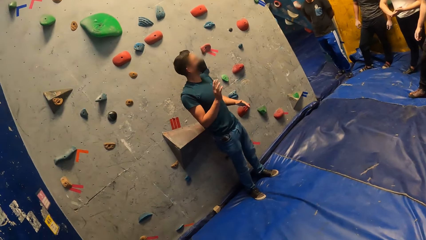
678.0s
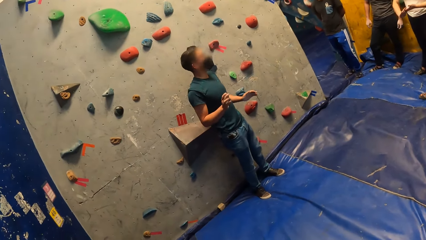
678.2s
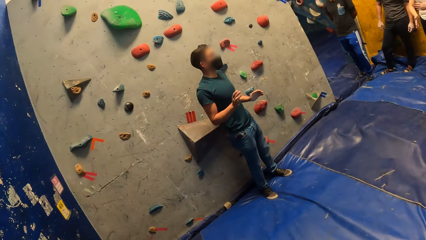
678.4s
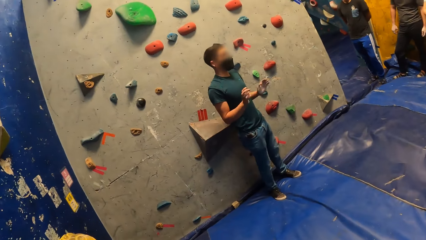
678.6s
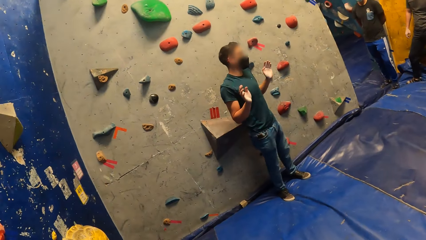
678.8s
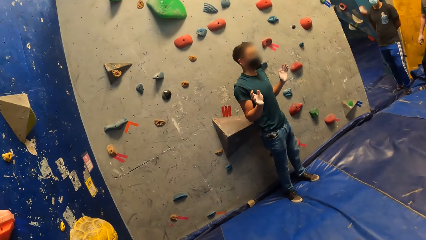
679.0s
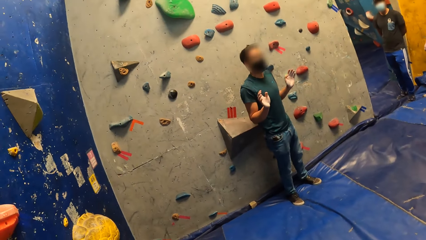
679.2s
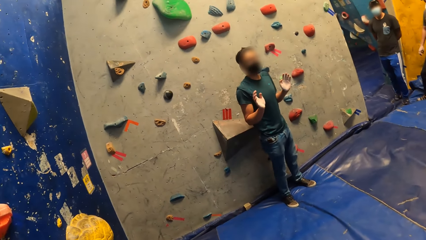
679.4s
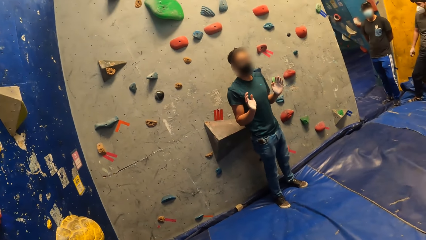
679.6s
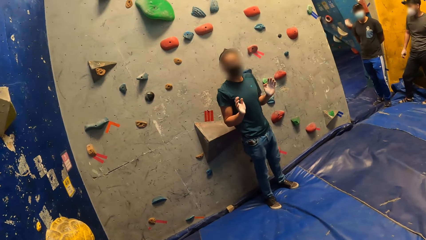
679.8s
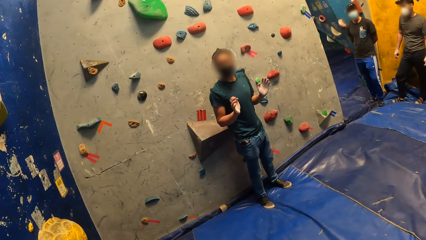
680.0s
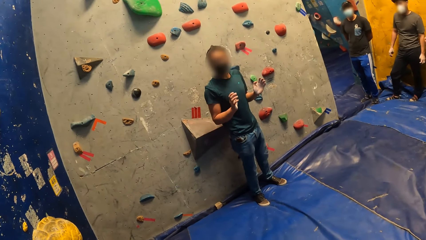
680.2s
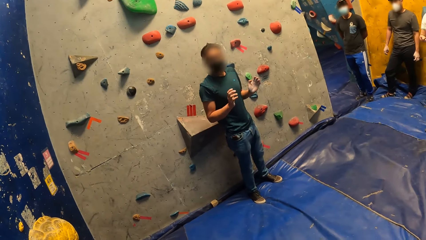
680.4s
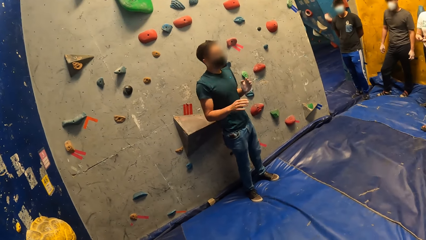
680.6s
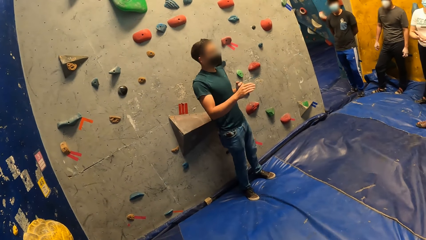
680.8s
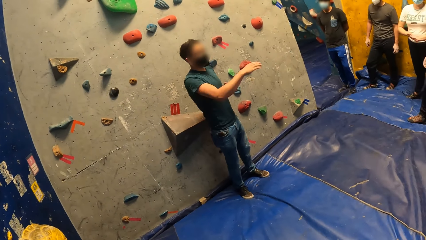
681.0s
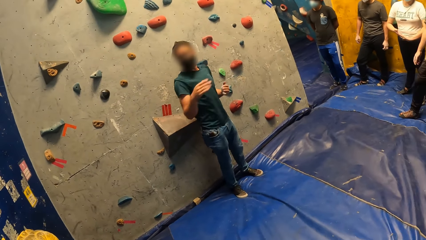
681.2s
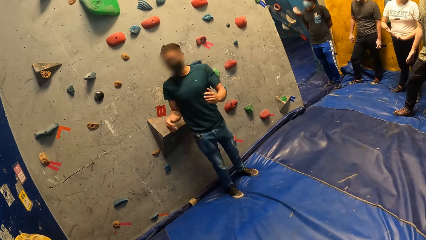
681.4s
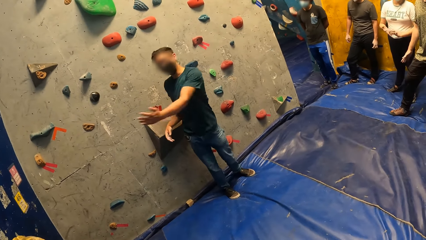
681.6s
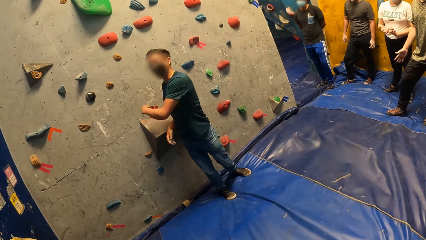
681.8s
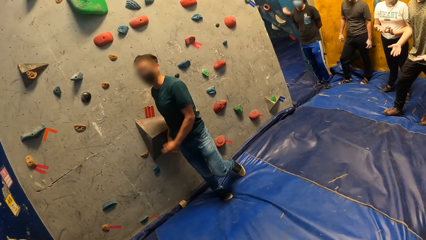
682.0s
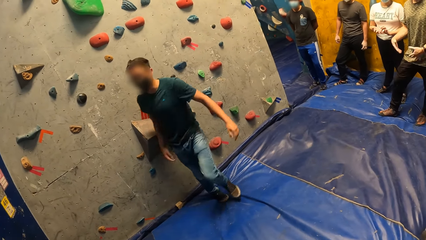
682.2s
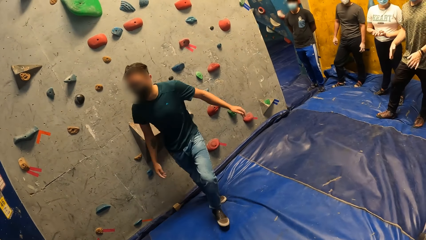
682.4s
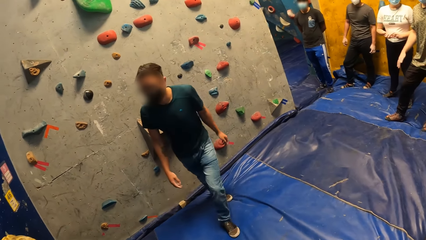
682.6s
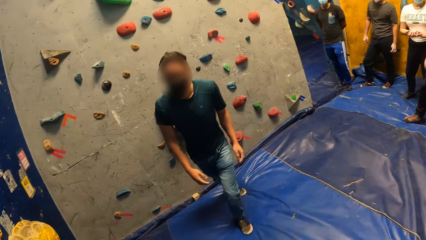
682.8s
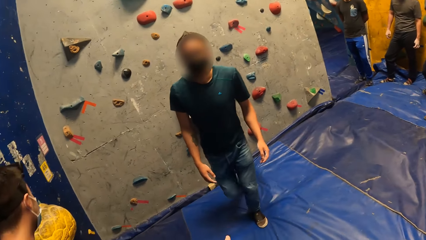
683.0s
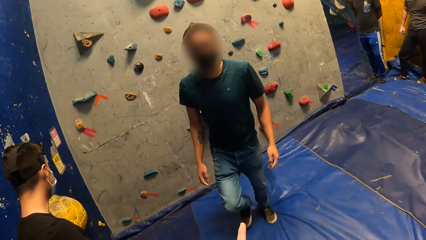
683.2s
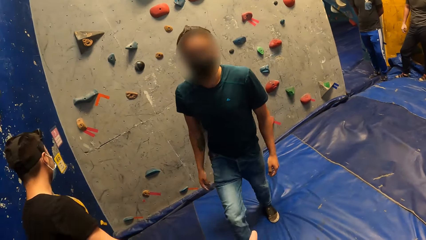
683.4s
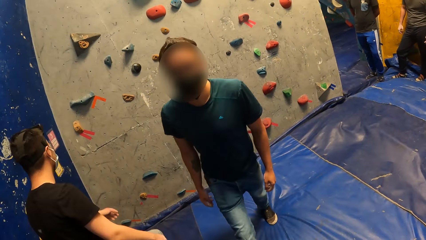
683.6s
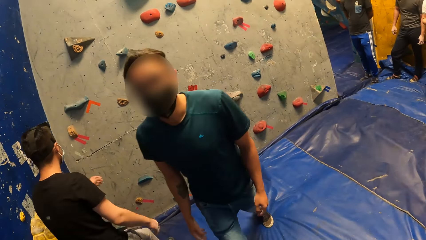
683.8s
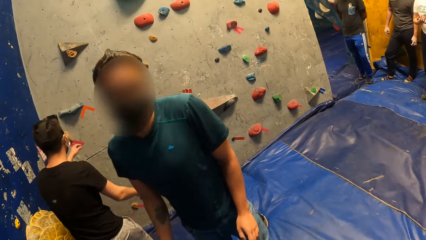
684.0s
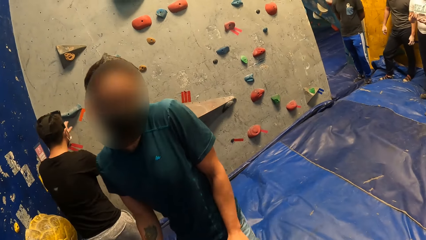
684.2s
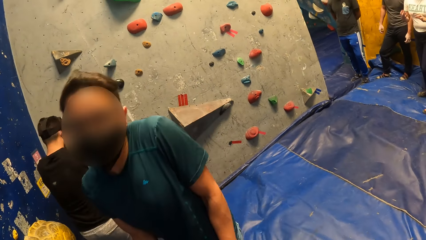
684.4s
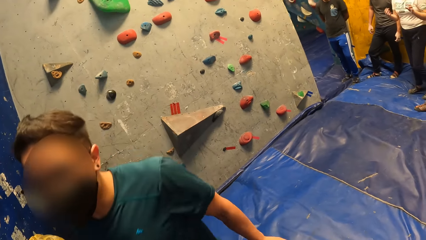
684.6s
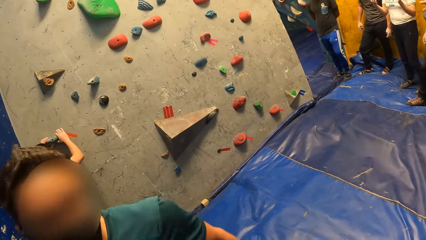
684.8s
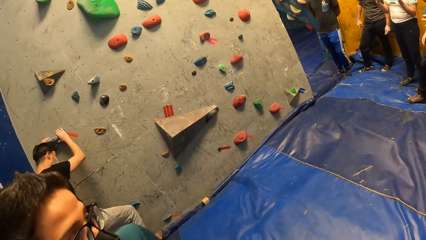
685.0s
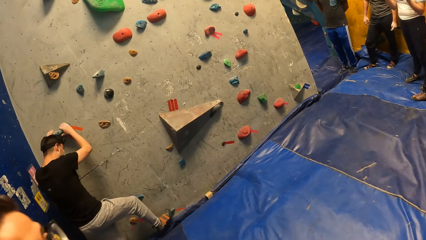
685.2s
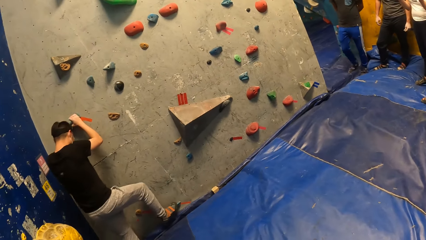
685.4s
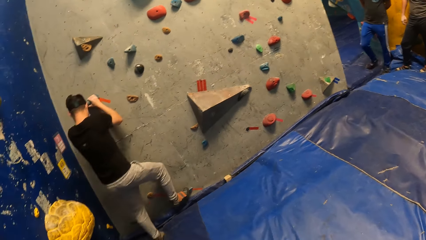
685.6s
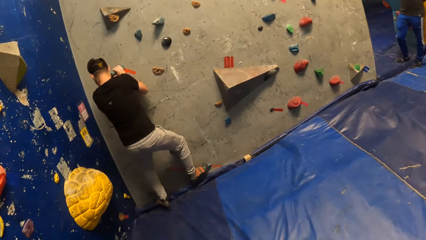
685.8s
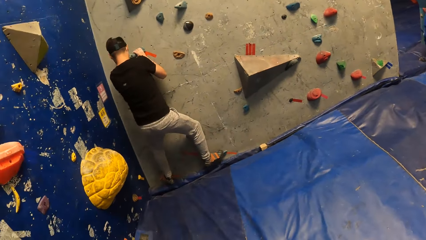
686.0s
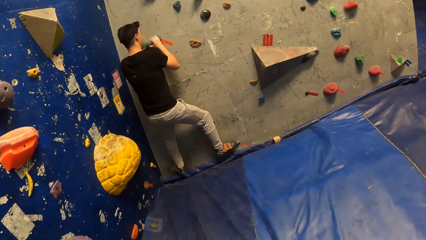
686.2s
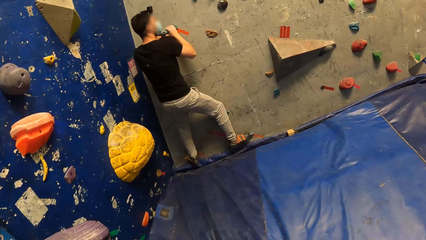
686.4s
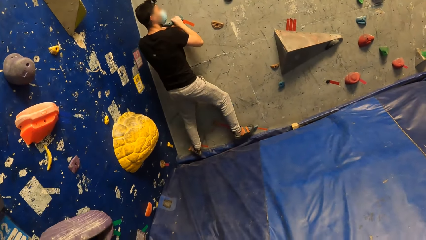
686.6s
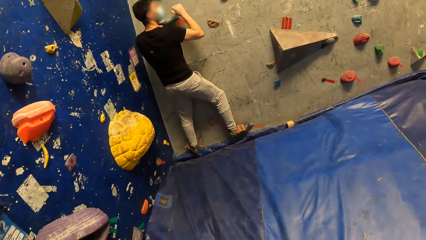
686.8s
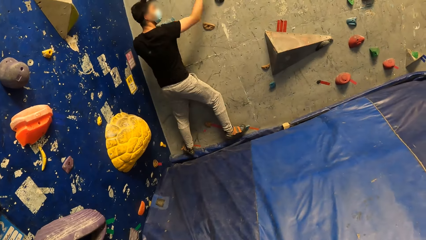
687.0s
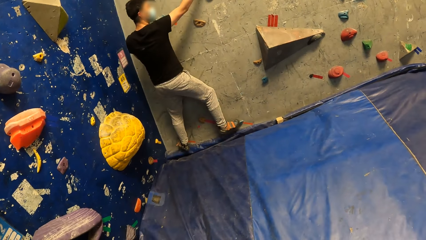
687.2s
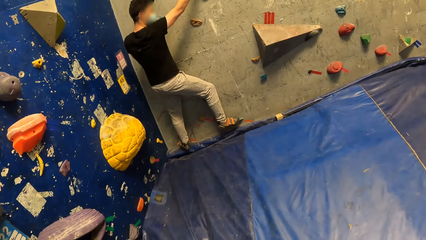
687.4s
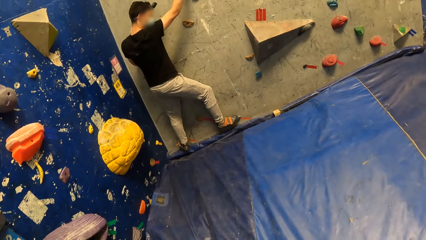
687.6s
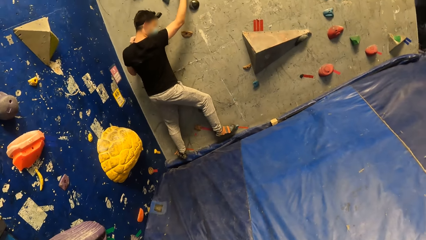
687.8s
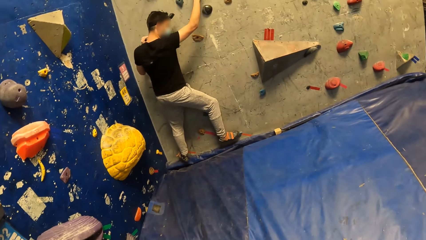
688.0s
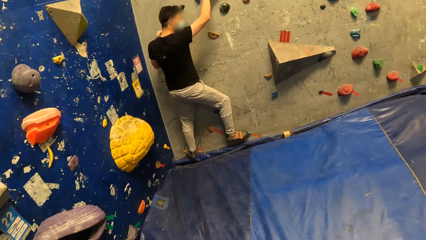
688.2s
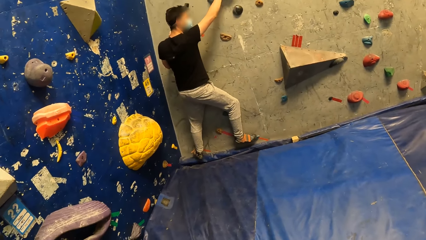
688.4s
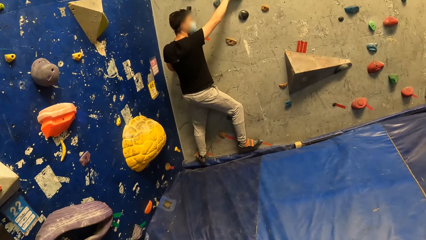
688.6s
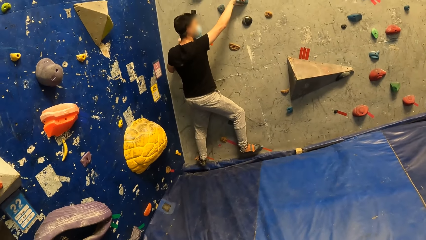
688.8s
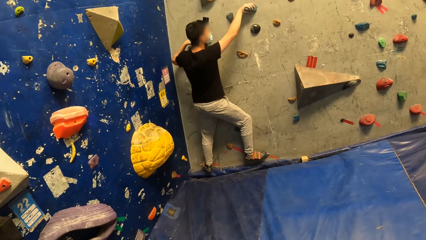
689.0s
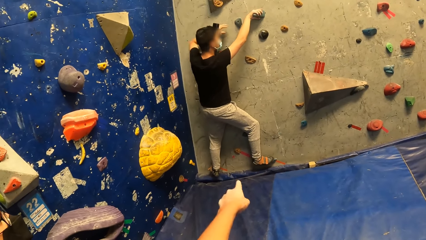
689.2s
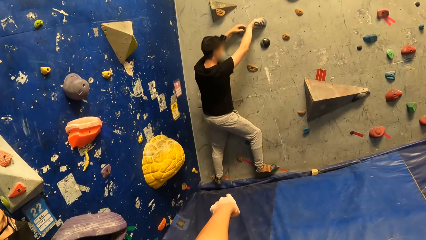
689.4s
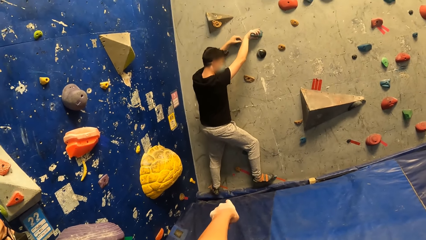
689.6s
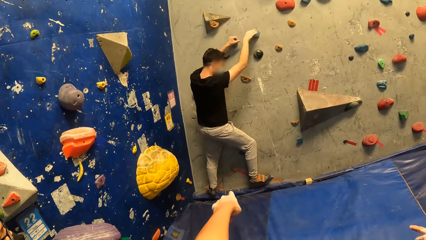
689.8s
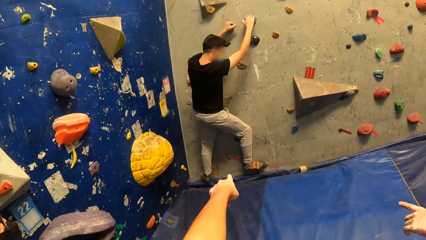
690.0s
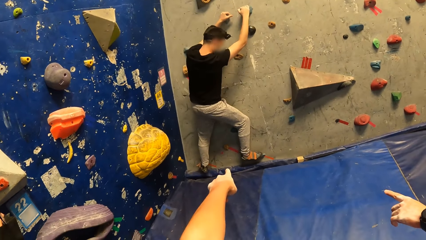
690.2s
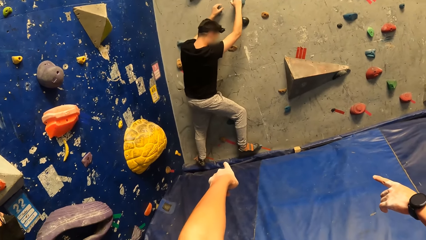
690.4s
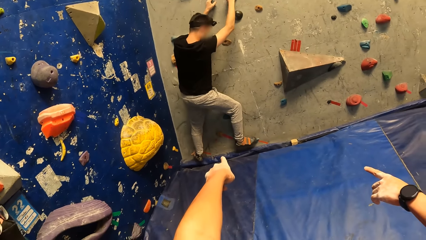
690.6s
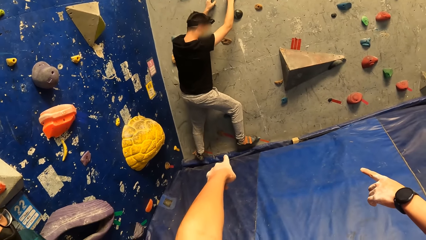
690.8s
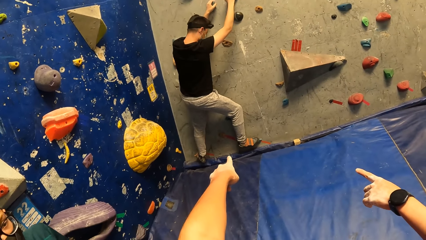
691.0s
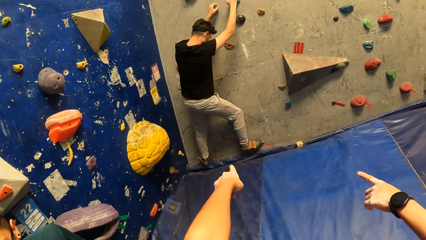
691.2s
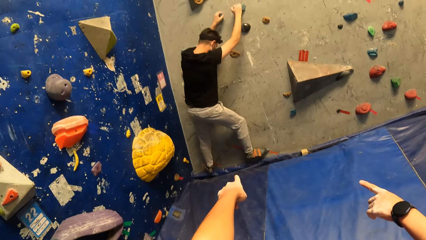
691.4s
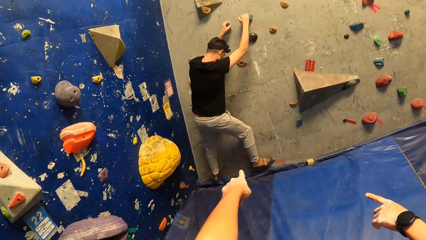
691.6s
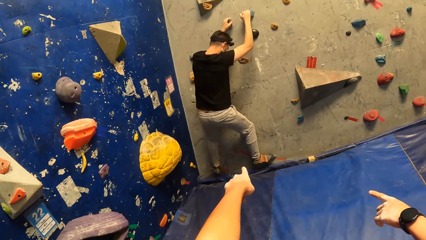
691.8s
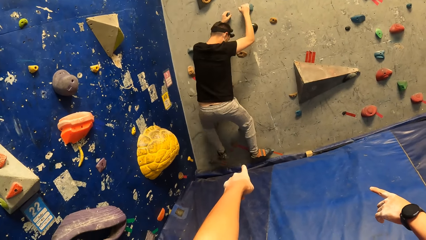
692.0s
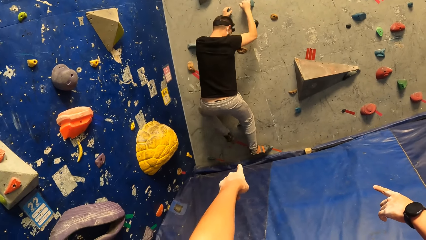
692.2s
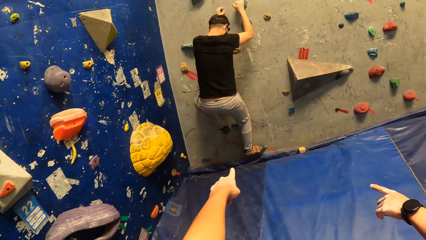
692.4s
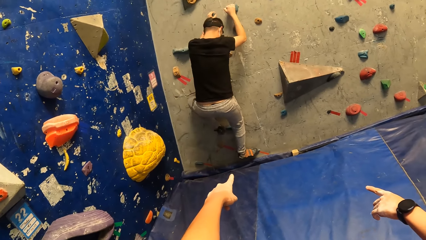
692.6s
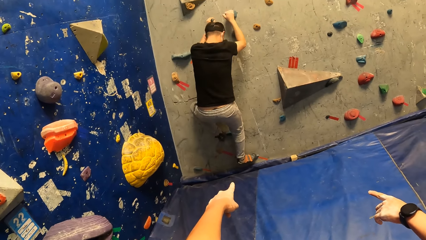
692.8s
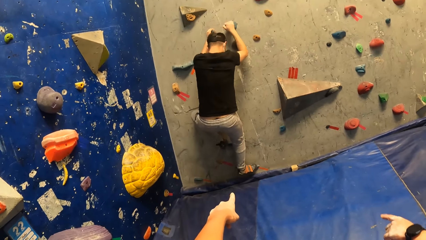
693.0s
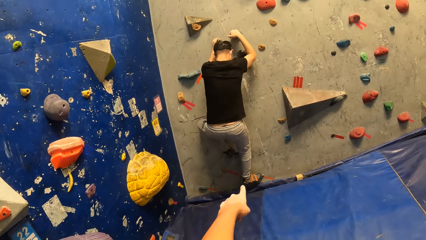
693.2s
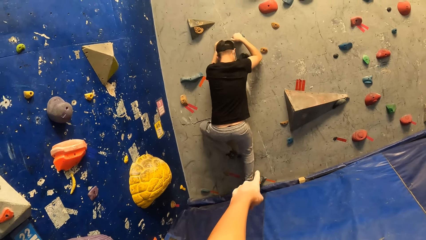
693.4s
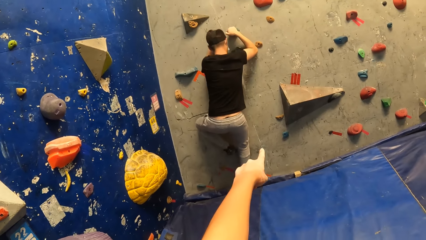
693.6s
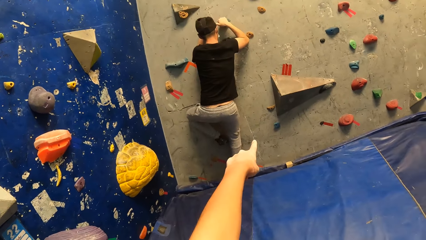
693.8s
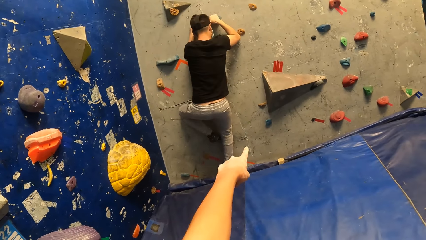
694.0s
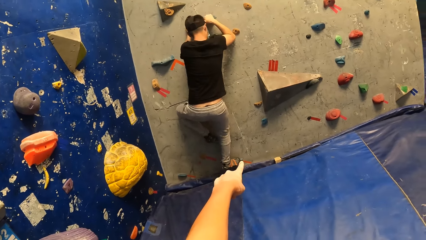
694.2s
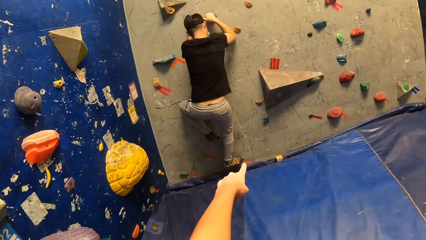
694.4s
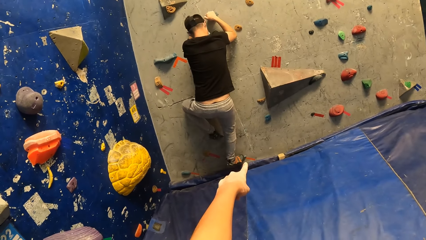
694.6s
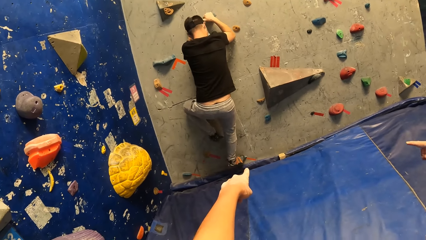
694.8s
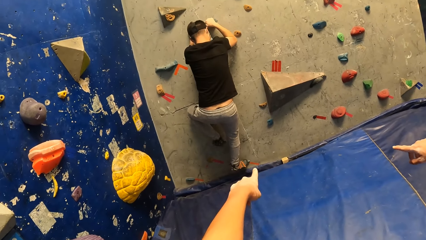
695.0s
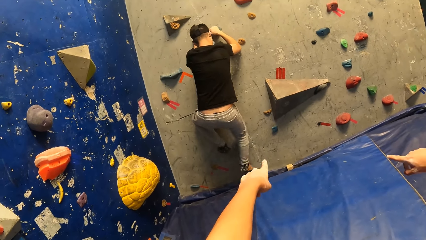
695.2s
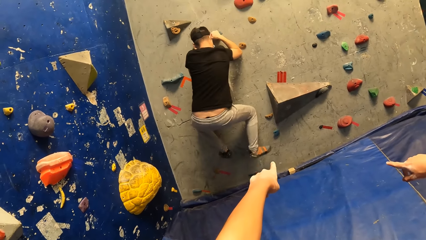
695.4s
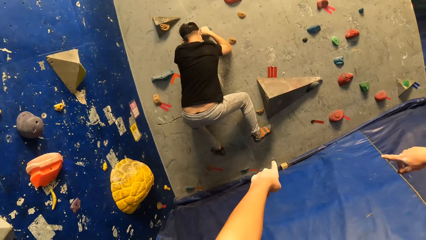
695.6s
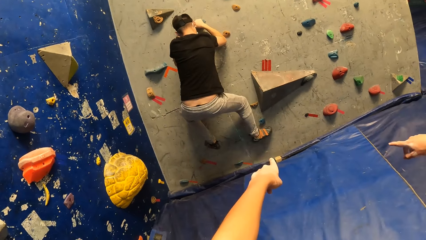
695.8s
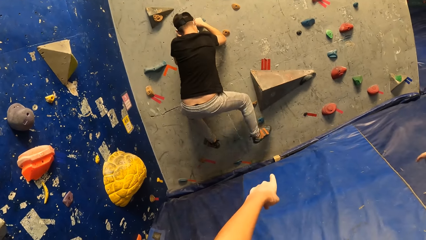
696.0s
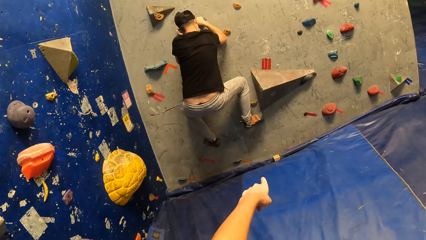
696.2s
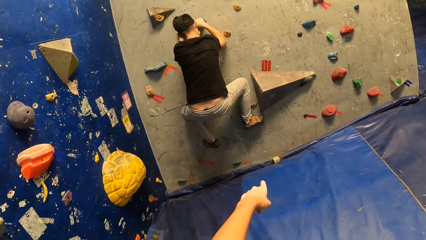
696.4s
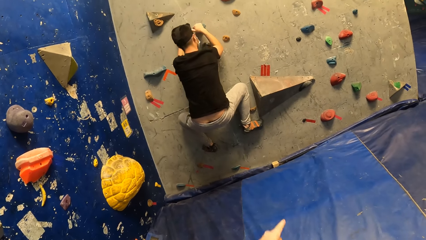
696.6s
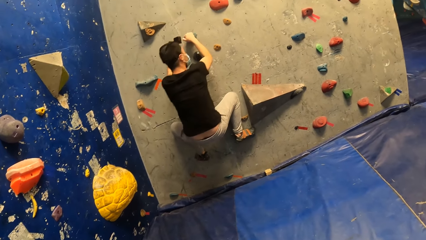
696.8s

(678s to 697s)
A person points at another person. The second person touches the boulders. The second person climbs the bouldering wall. A third person points at the boulders. A fourth person points at the boulders. The second person climbs the bouldering wall. A fifth person points at the bouldering wall. The third person points at the bouldering wall.
